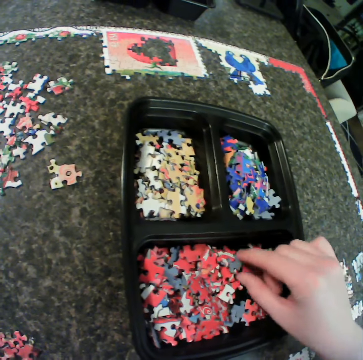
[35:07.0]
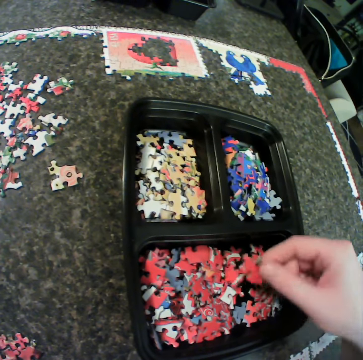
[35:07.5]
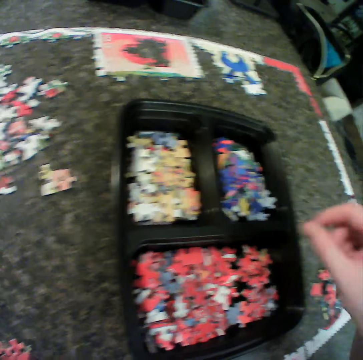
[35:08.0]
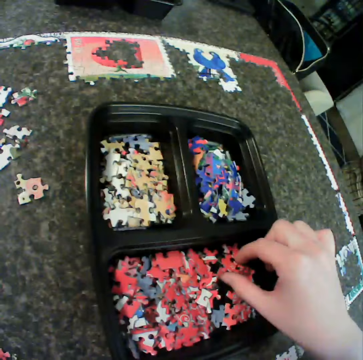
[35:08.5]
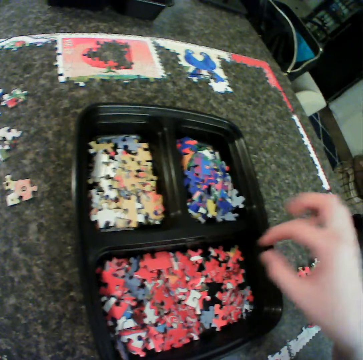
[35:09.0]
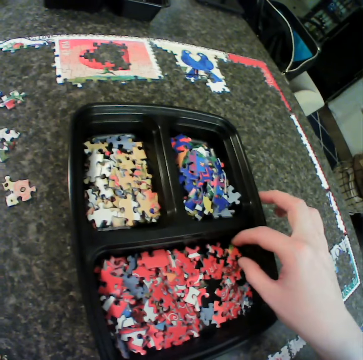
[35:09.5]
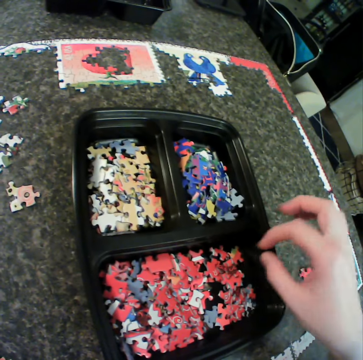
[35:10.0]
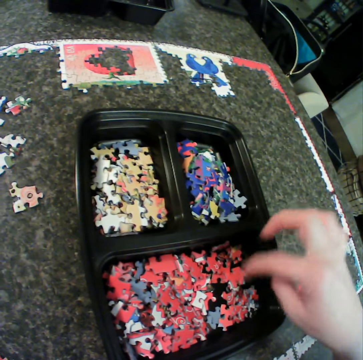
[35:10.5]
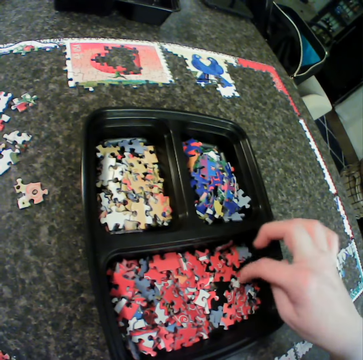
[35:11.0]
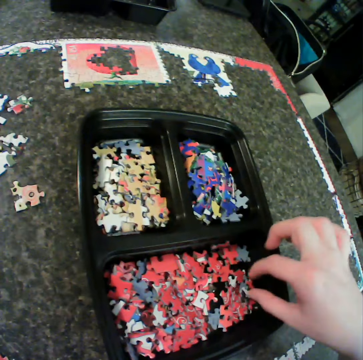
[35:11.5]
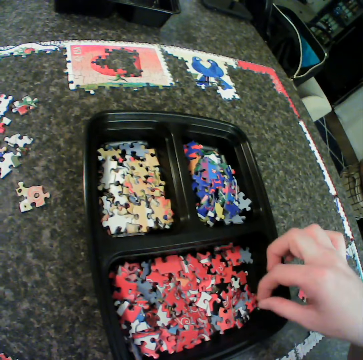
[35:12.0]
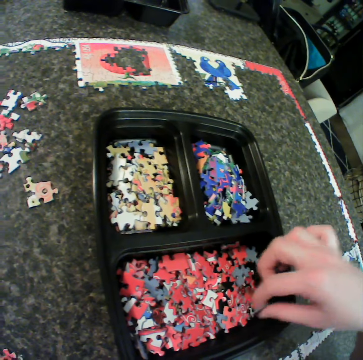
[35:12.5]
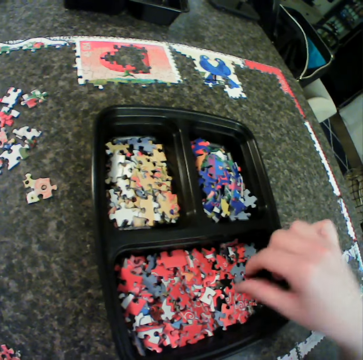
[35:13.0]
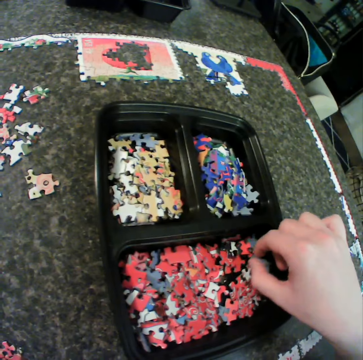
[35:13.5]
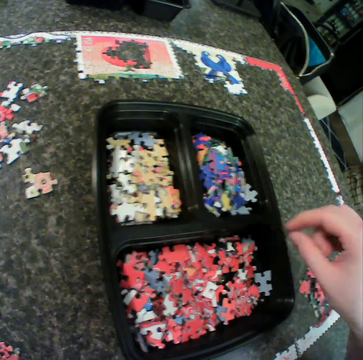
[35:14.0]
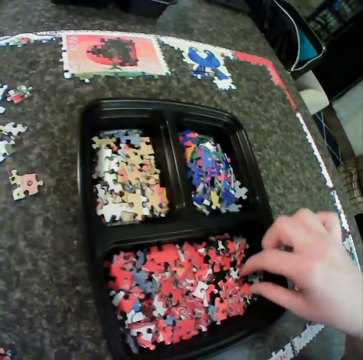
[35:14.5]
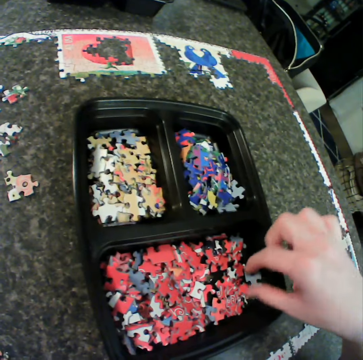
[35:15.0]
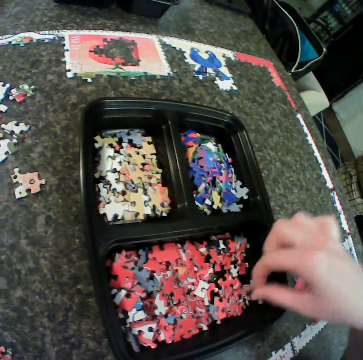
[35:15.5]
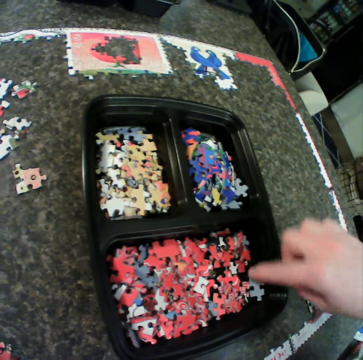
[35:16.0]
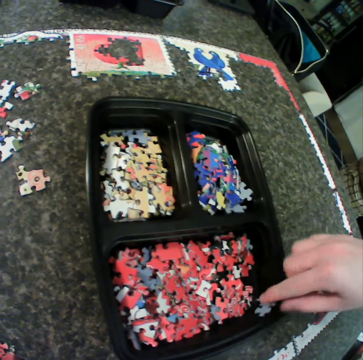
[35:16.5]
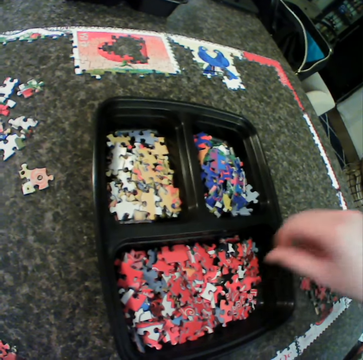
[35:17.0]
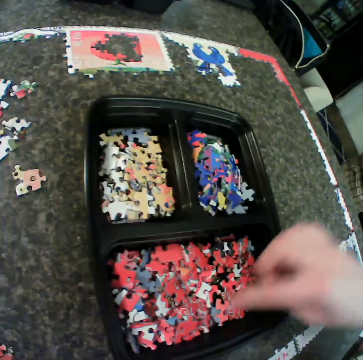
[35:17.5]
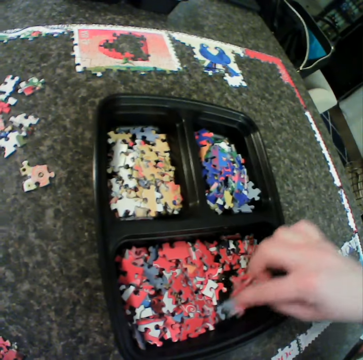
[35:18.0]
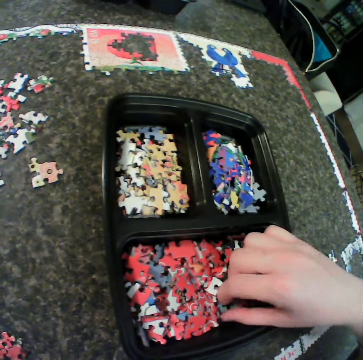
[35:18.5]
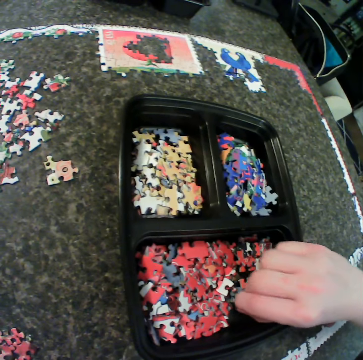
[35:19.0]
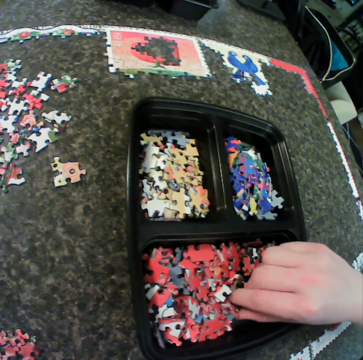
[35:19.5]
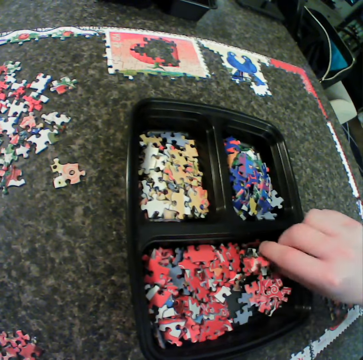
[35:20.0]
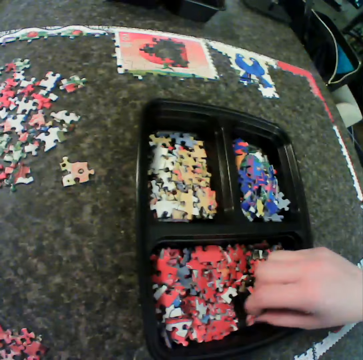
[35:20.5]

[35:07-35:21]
The camera wearer continues to shuffle the puzzle in the container.

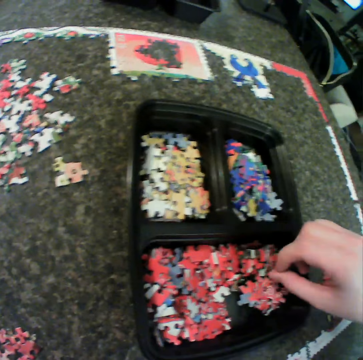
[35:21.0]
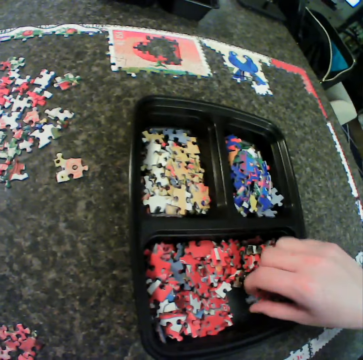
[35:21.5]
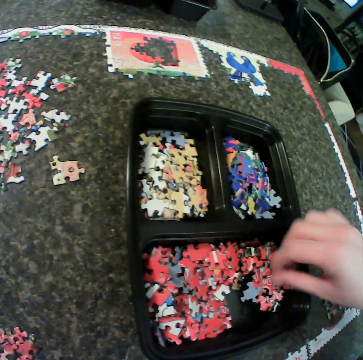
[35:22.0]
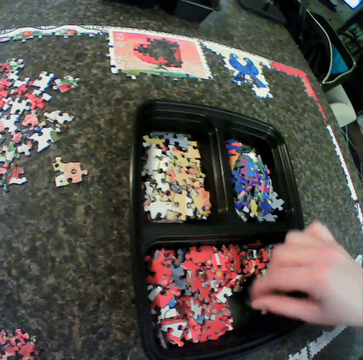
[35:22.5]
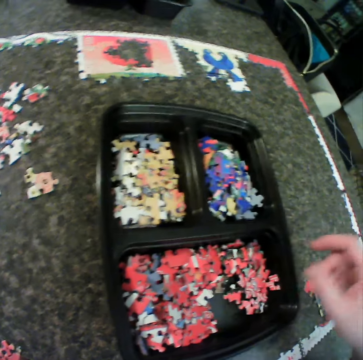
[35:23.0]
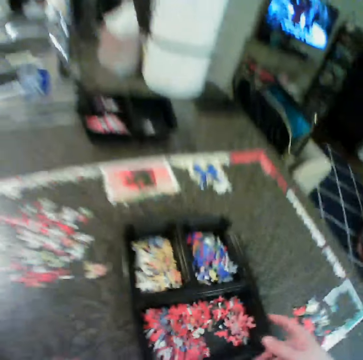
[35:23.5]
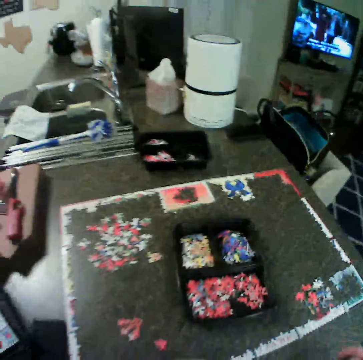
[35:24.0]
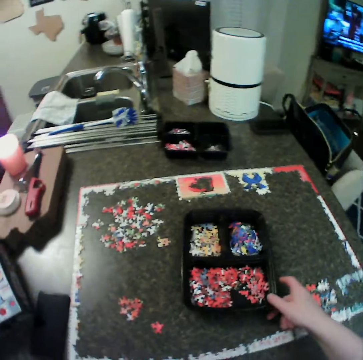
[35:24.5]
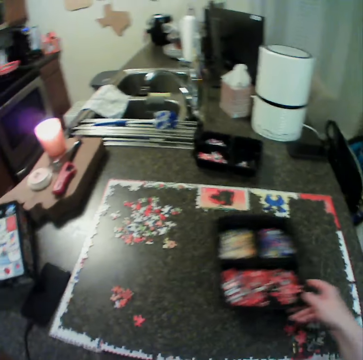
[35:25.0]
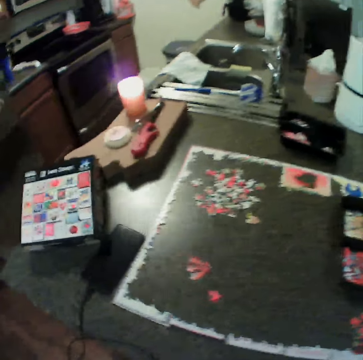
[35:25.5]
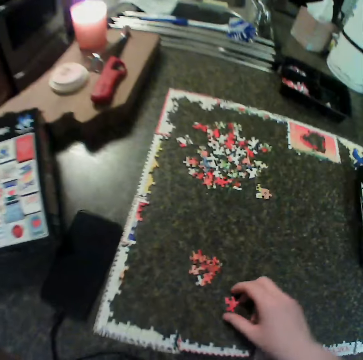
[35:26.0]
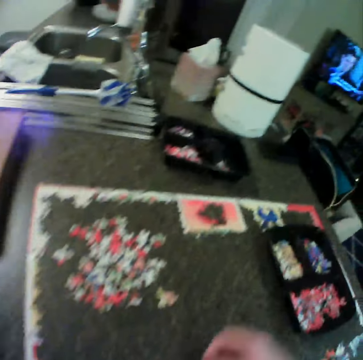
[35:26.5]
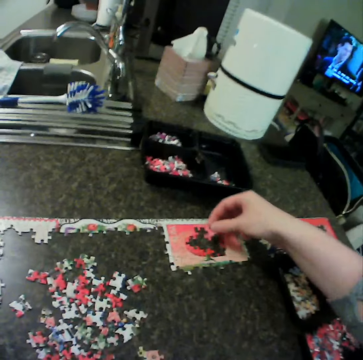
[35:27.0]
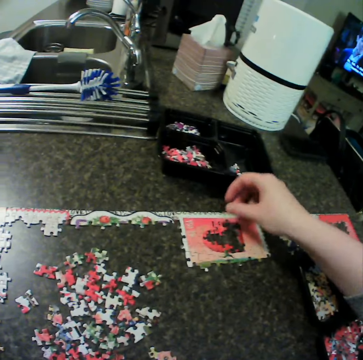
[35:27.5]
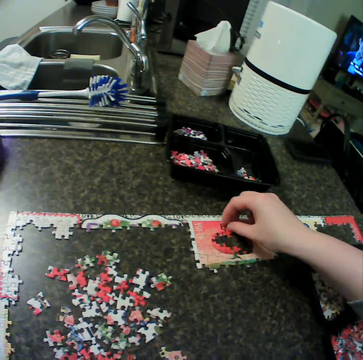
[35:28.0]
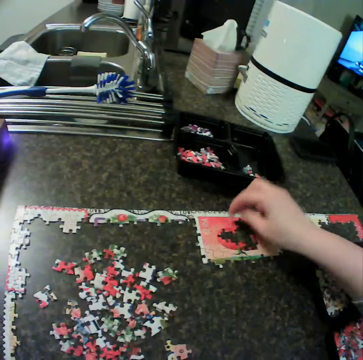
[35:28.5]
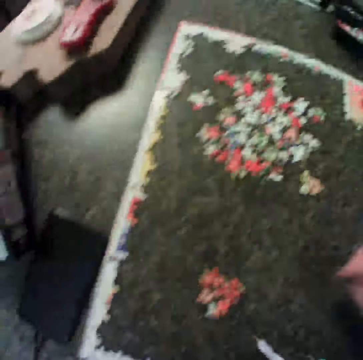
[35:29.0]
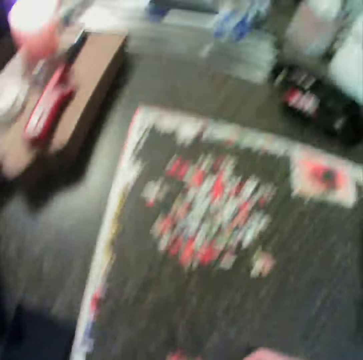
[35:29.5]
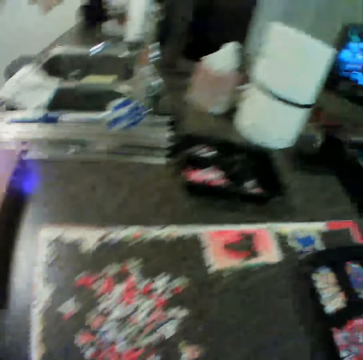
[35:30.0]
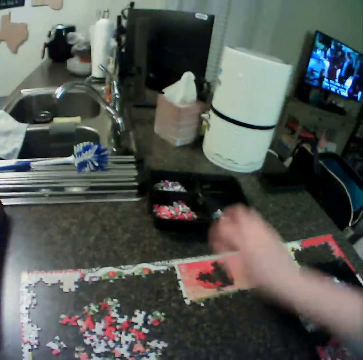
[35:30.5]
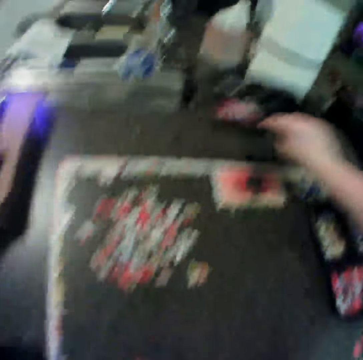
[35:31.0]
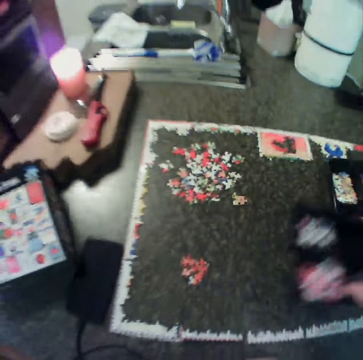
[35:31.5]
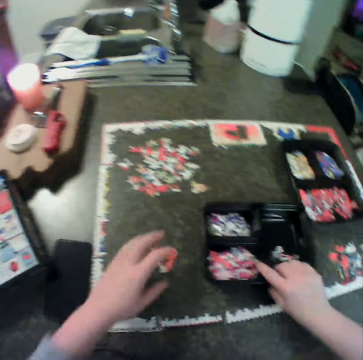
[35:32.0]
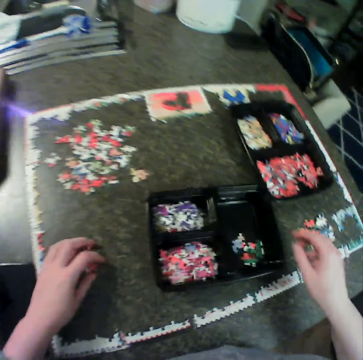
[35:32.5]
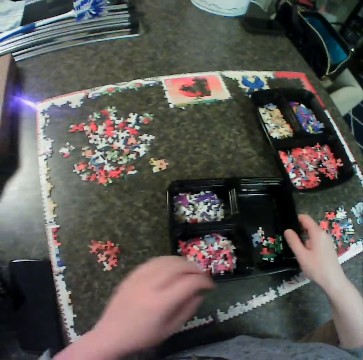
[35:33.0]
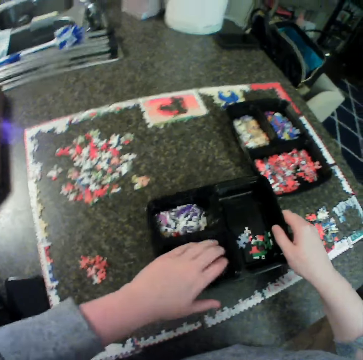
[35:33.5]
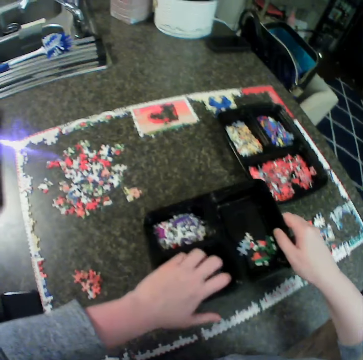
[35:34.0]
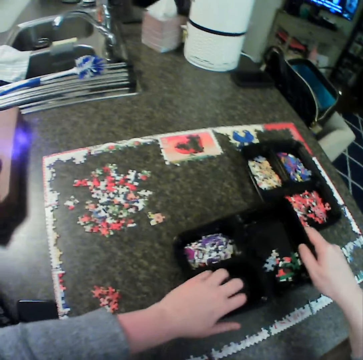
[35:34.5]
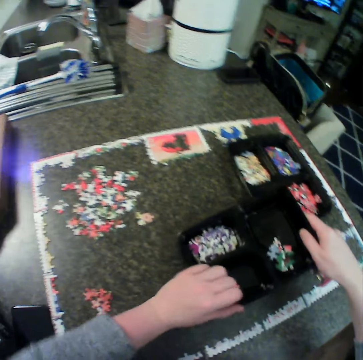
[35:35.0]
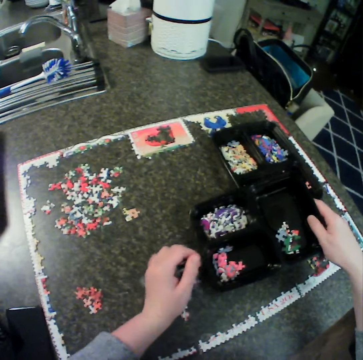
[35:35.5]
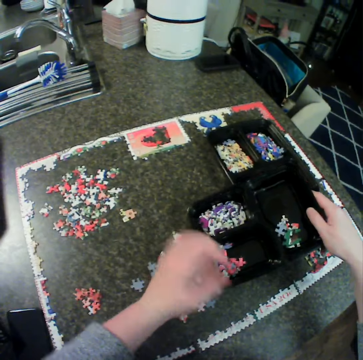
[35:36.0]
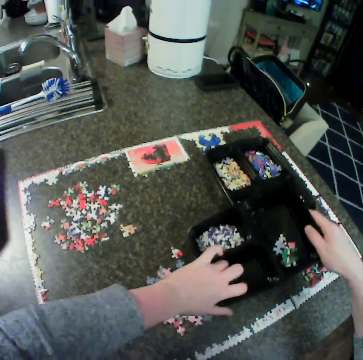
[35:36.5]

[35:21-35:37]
The camera wearer adjusts the container. They put aside the tin of craft material. They pick a piece of the puzzle from the table. They fix the puzzle to the upper puzzle. They put the craft material on the table. They carry another container. They drop the container on the table. They put the craft material aside on the table. They pour the puzzle from the container to the table.

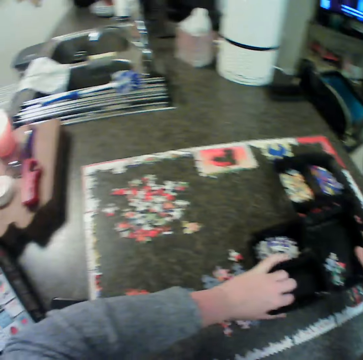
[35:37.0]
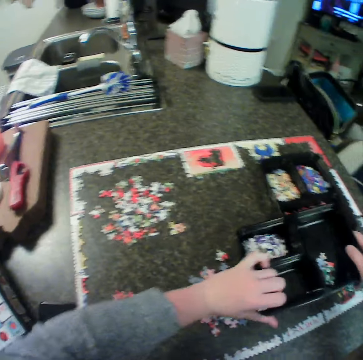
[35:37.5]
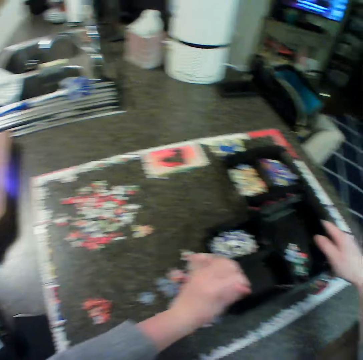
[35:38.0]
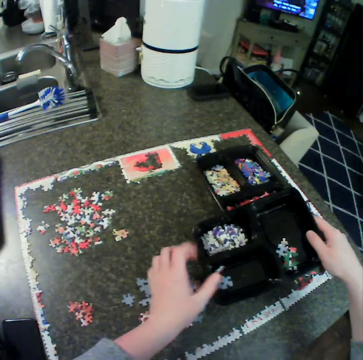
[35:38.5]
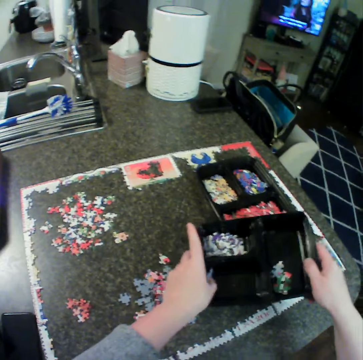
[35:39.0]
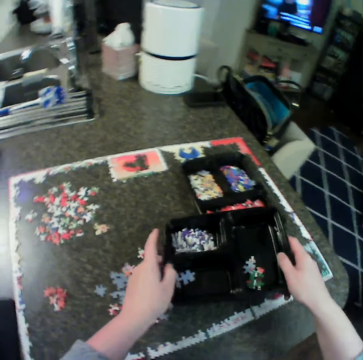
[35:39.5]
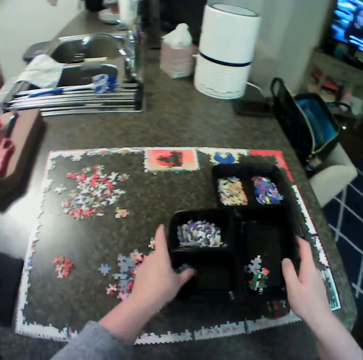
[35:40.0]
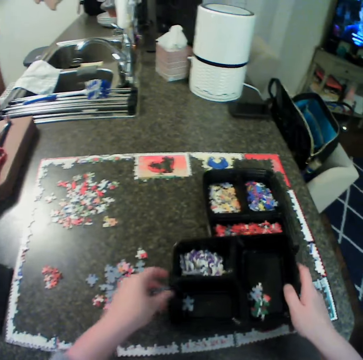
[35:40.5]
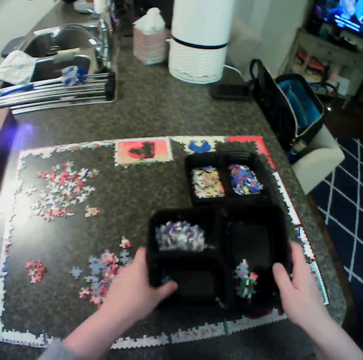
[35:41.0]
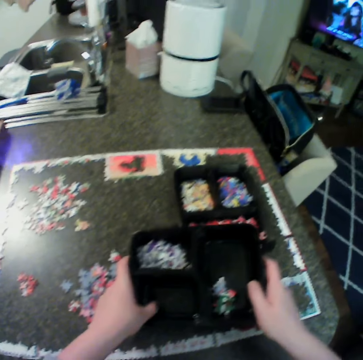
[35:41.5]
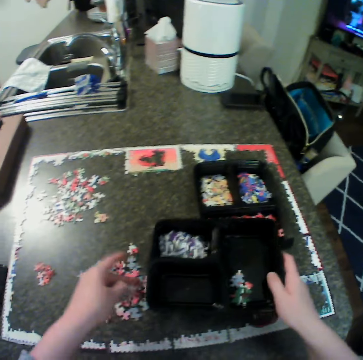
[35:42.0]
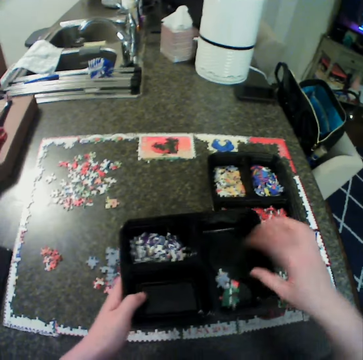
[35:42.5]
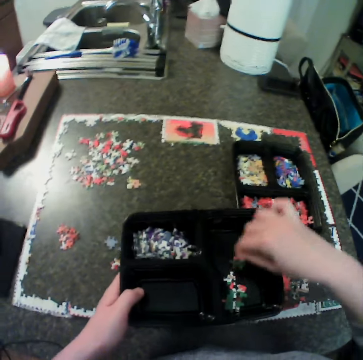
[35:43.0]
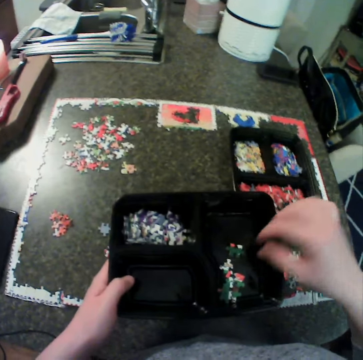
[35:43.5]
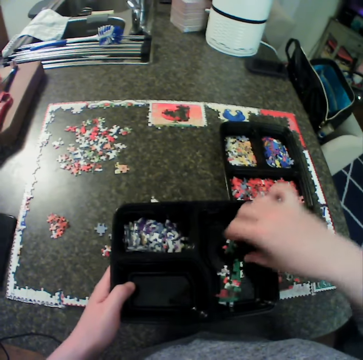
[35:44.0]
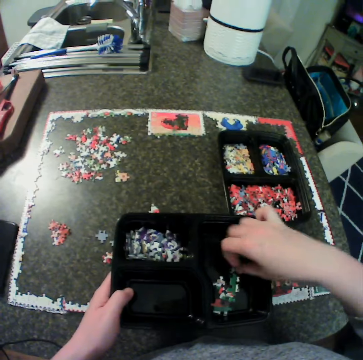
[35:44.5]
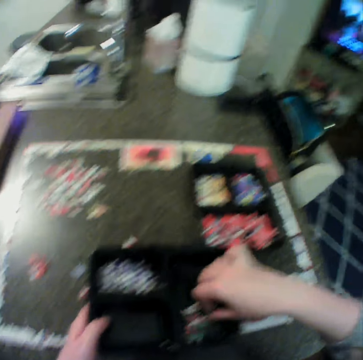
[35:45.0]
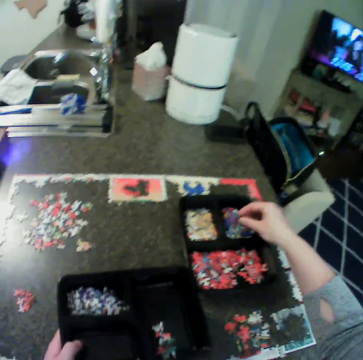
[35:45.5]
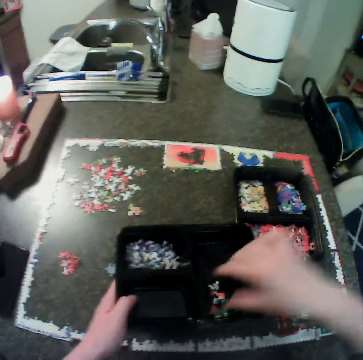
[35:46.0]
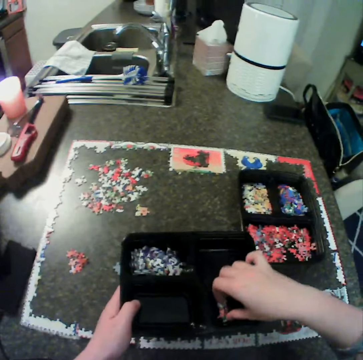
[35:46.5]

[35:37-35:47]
The camera wearer picks the craft material on the tin.
